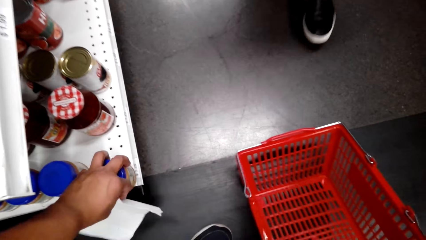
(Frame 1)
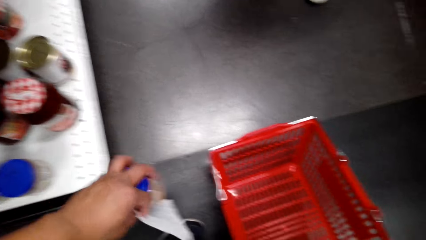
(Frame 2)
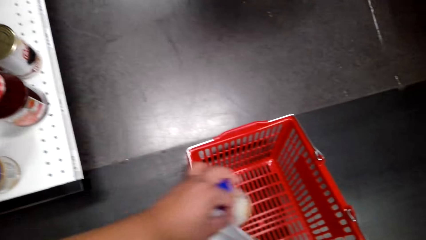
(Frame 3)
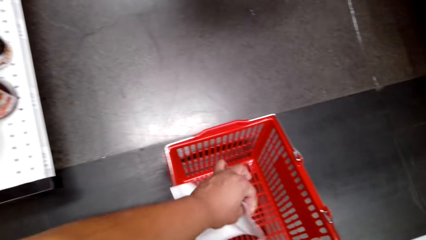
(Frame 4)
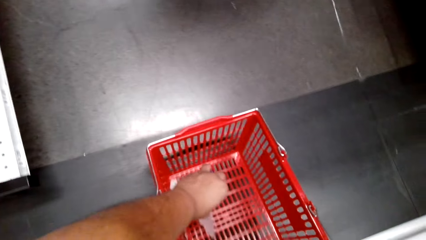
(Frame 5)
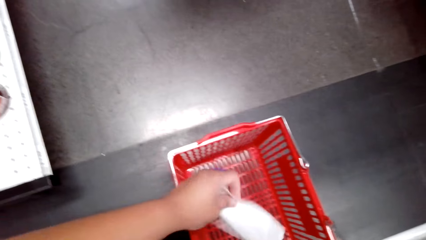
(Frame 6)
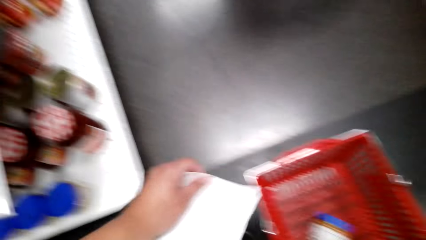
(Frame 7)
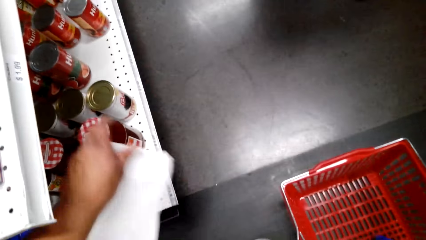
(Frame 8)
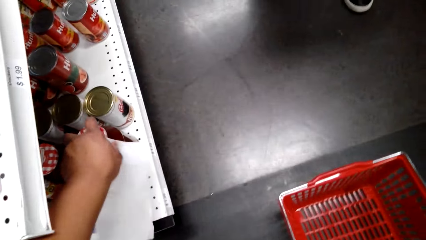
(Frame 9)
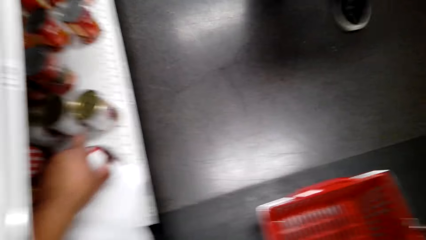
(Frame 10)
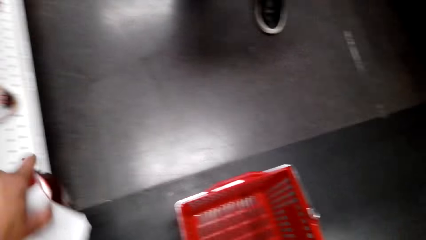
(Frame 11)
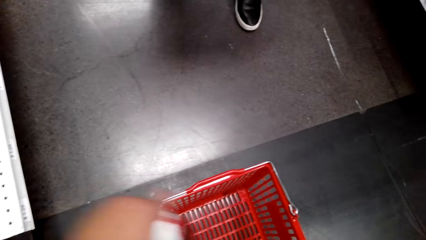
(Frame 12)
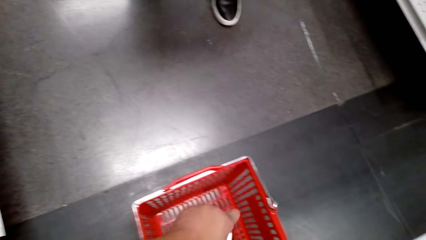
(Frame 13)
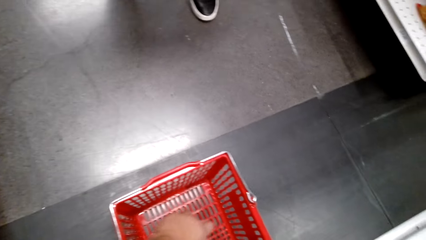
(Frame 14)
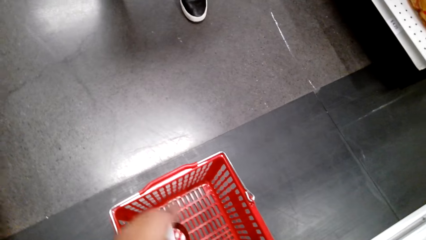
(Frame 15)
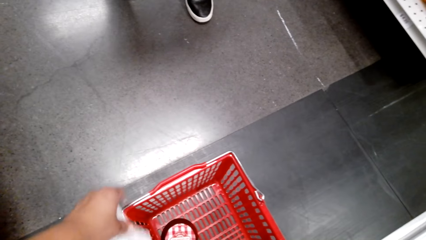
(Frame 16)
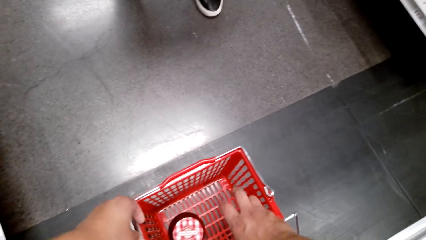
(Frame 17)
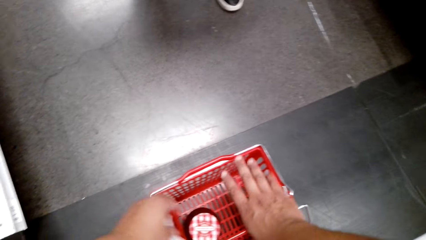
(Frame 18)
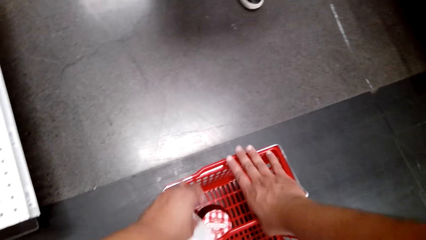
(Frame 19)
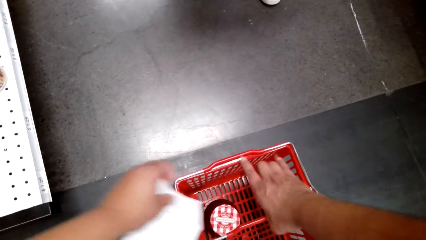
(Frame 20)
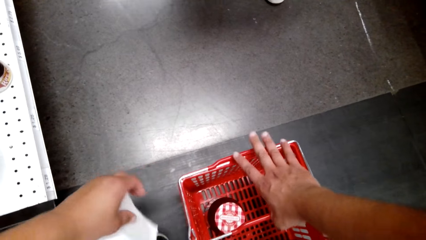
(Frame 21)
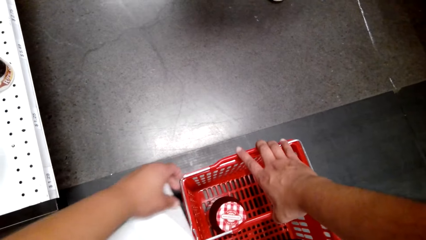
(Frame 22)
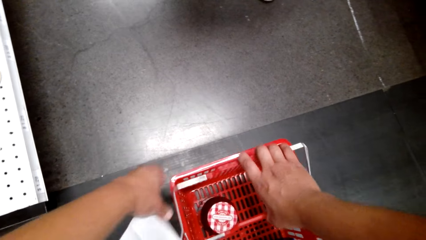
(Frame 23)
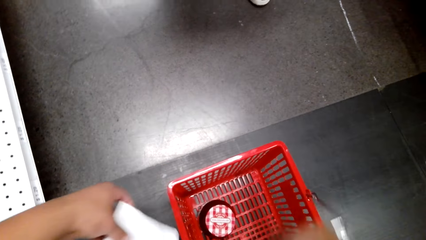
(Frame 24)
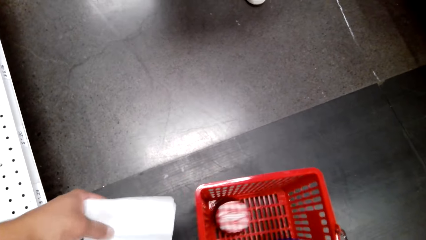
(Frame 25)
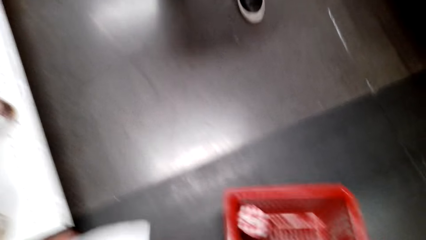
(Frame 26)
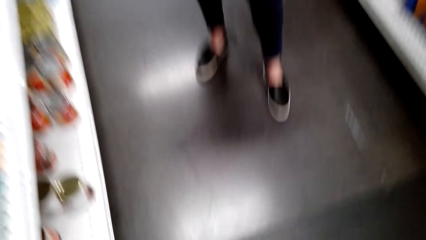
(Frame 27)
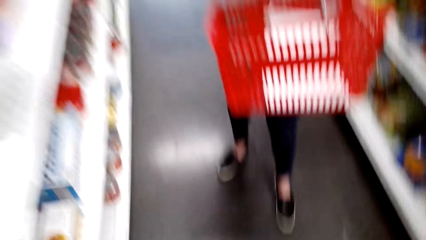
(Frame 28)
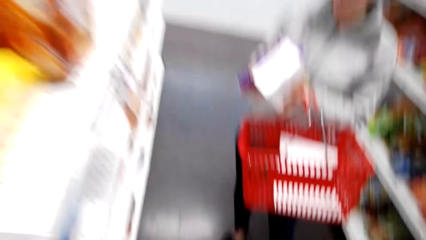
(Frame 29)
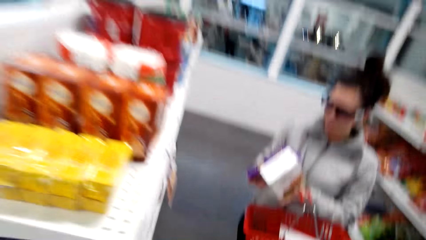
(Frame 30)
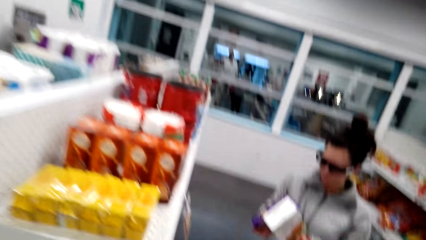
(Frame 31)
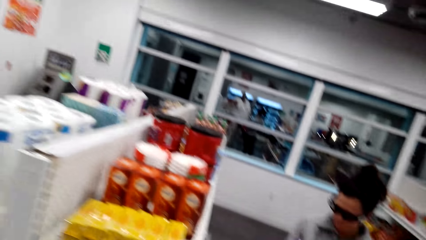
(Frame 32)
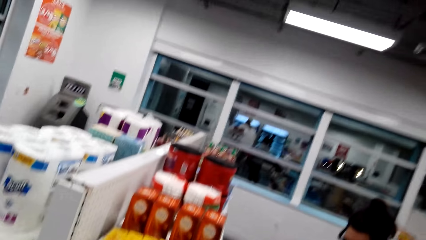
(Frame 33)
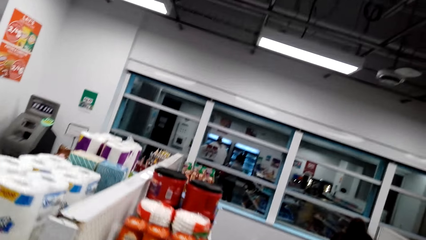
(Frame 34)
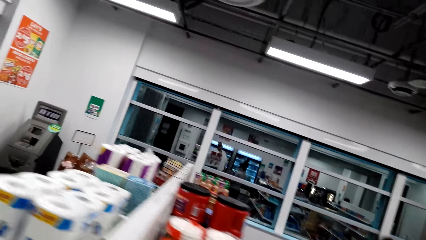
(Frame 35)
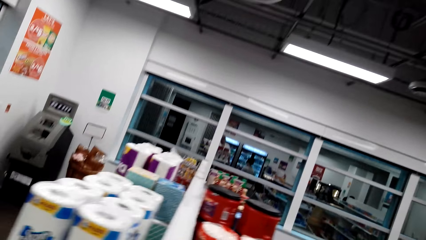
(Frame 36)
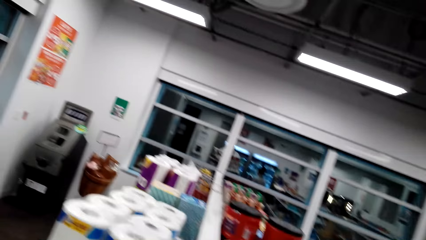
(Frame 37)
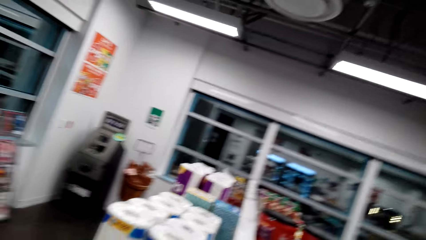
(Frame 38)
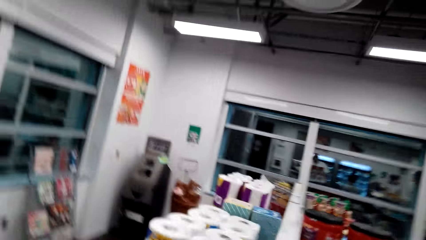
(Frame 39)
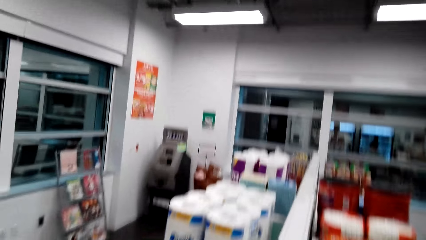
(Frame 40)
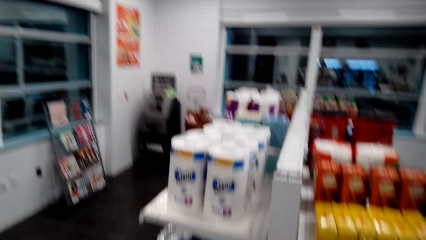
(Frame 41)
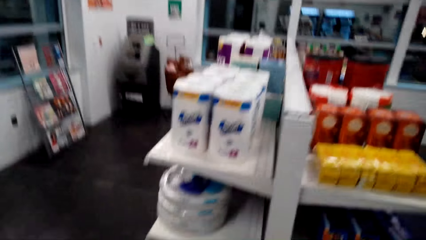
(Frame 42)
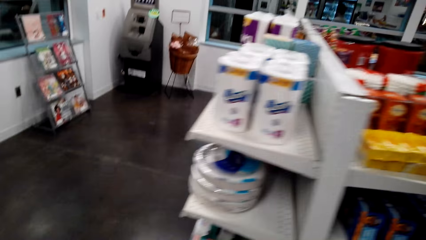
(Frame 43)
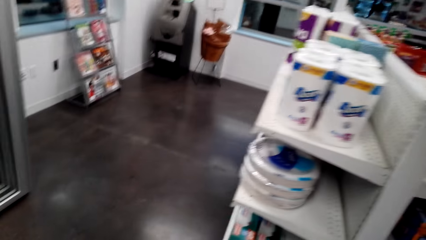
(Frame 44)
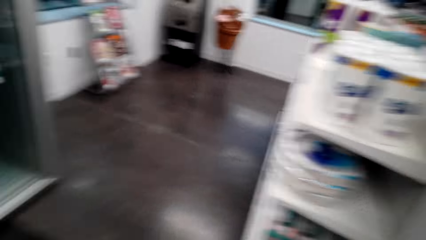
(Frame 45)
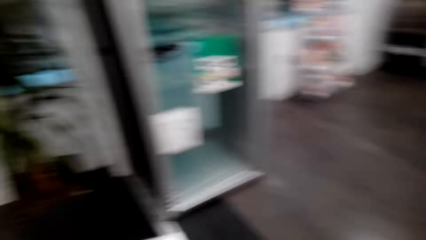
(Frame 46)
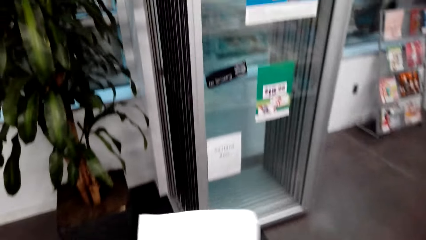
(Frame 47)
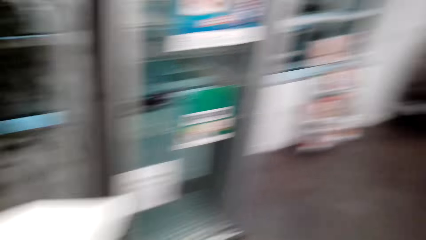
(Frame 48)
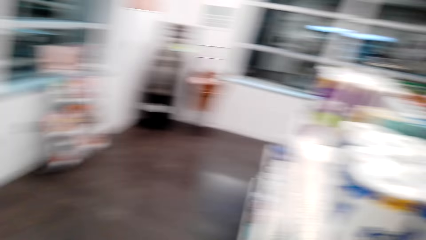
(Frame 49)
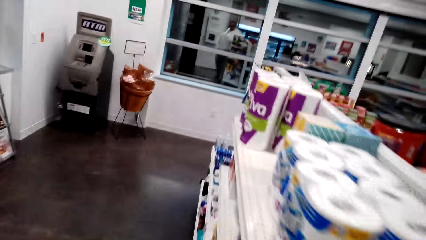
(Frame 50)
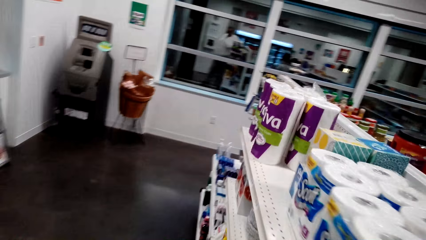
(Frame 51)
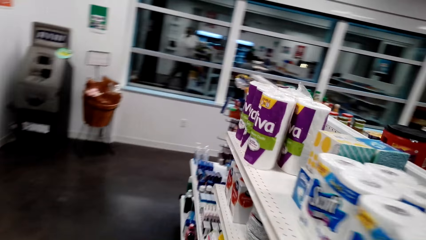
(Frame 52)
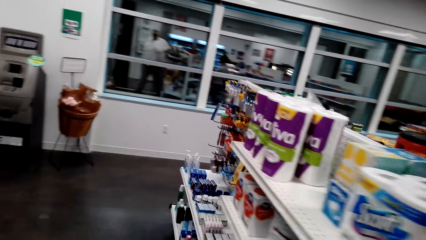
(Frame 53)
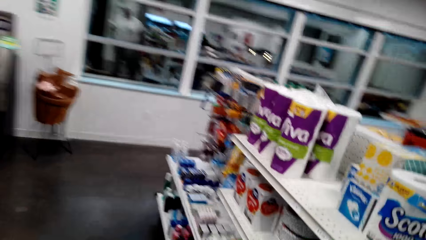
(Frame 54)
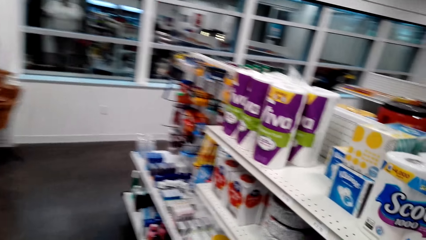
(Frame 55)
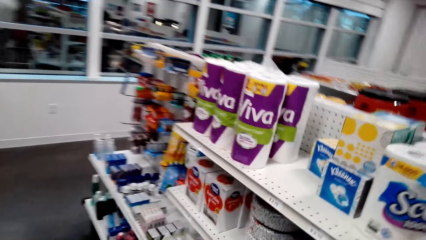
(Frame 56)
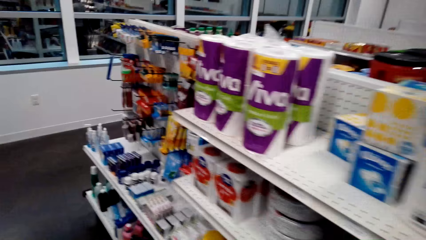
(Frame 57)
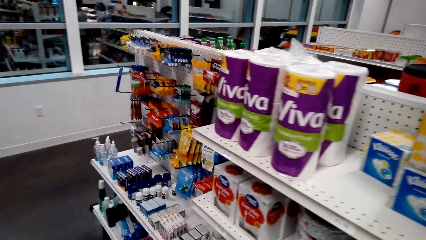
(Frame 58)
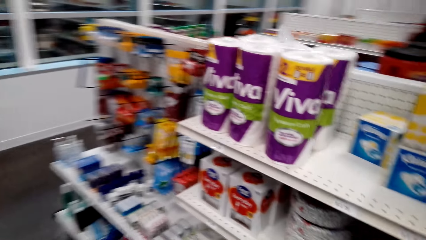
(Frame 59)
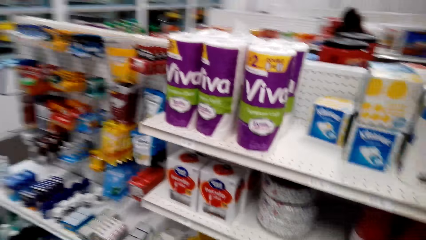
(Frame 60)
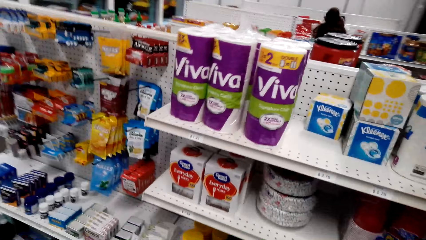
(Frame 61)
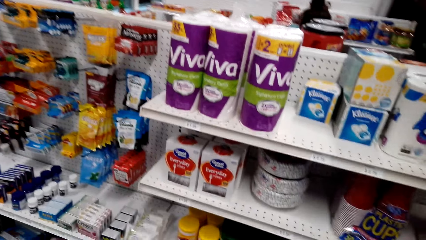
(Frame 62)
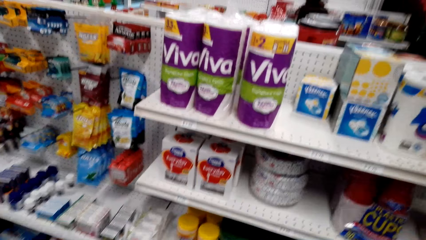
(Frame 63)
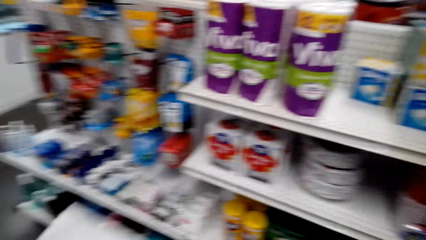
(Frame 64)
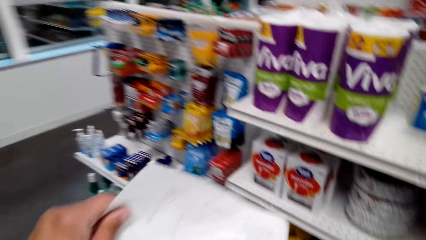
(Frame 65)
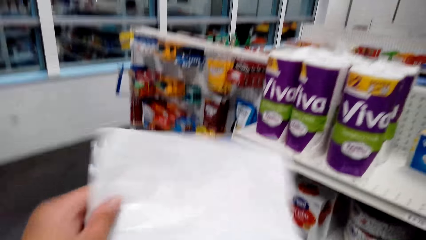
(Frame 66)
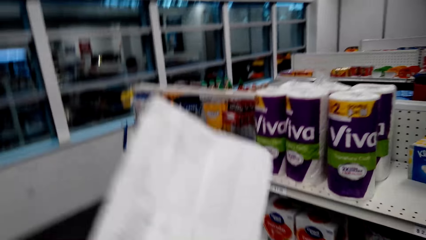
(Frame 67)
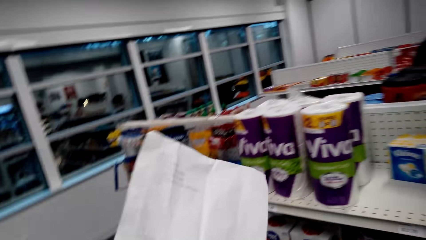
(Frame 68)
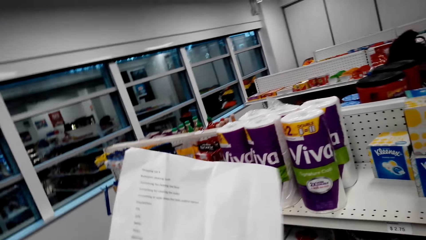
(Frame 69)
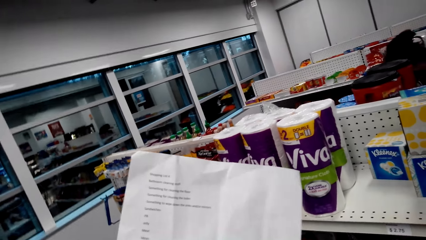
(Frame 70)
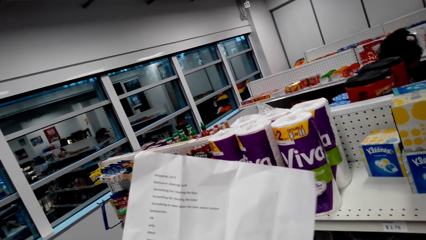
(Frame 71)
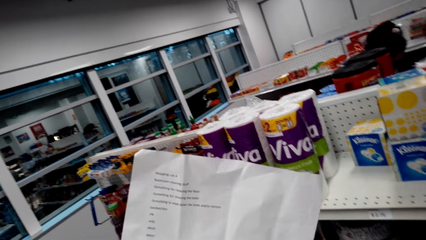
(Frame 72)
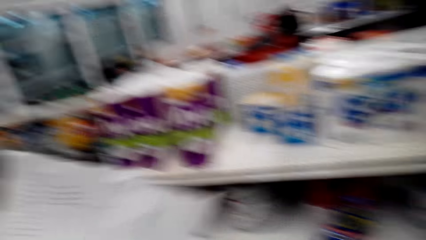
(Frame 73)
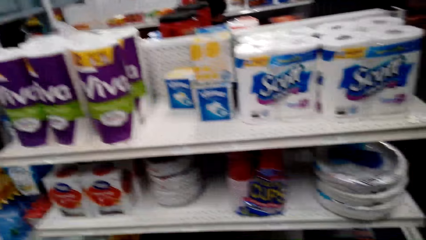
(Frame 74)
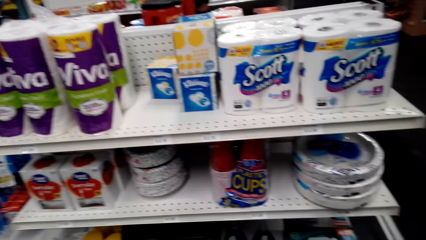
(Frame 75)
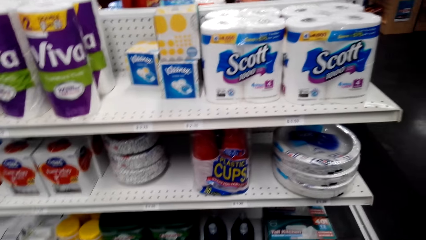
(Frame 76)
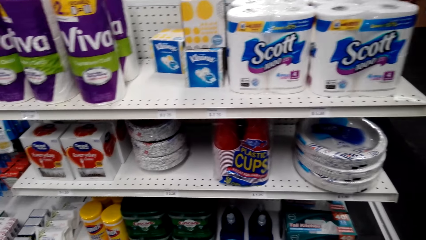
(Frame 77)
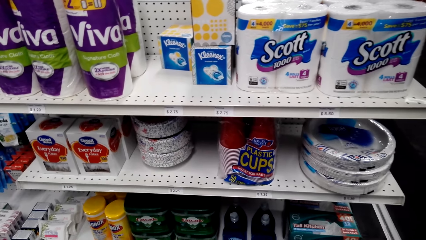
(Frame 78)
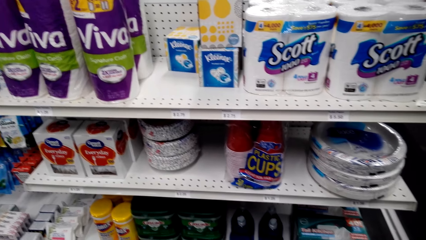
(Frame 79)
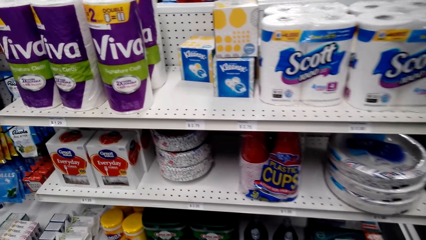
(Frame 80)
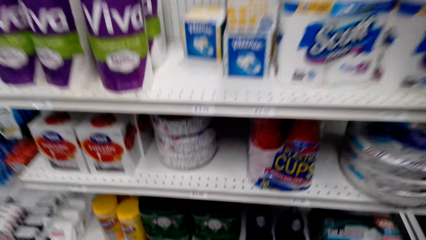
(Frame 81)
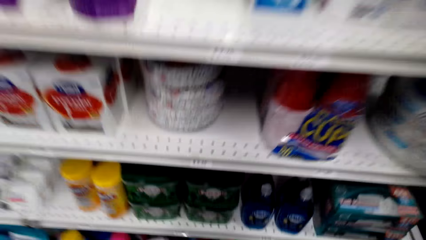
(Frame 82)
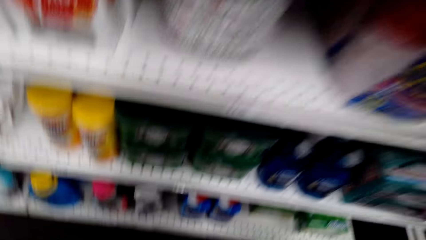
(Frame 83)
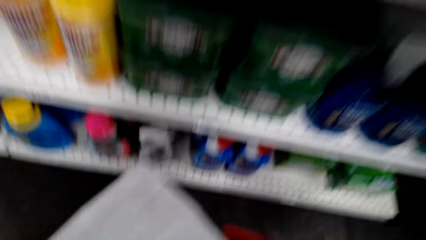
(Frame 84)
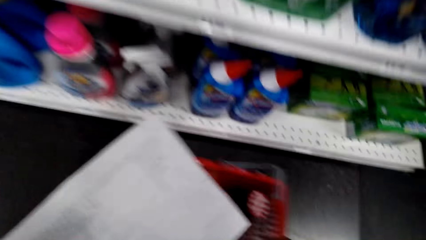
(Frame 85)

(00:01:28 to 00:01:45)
The camera wearer picks items on the shelf. They put the items in the tray. They pick the tray on the floor. They move around in the mart. They check the shopping list.
